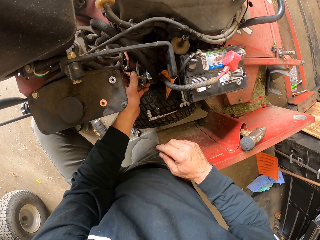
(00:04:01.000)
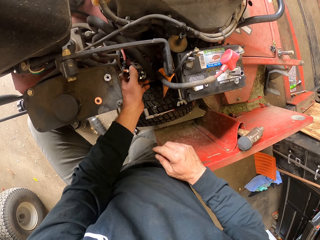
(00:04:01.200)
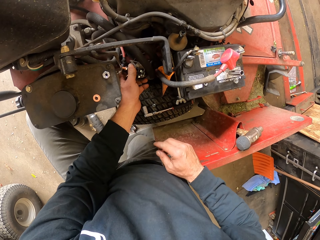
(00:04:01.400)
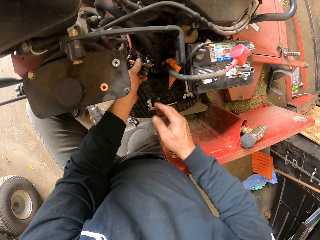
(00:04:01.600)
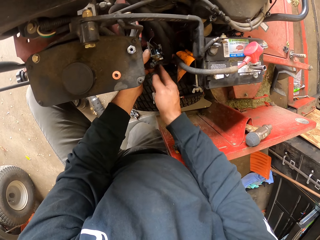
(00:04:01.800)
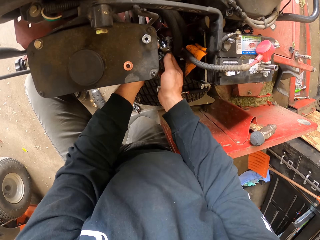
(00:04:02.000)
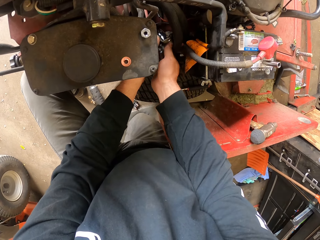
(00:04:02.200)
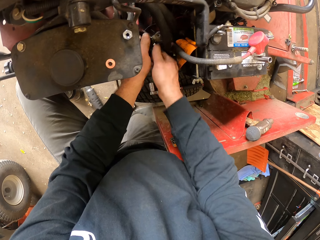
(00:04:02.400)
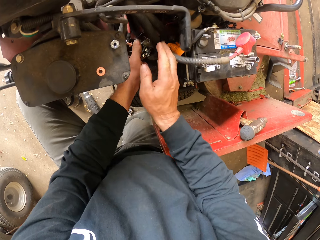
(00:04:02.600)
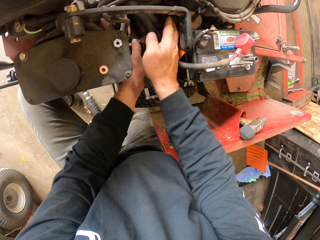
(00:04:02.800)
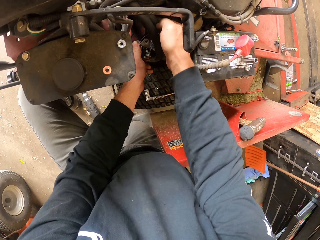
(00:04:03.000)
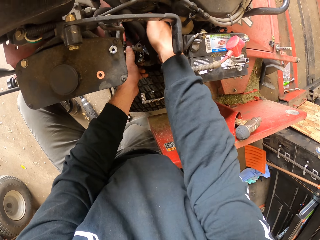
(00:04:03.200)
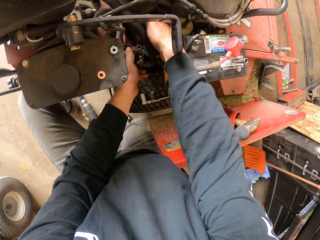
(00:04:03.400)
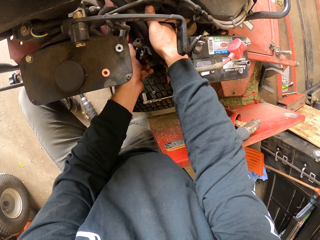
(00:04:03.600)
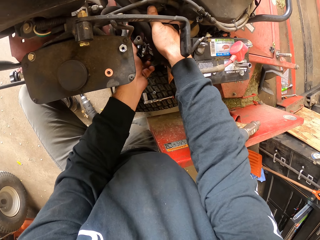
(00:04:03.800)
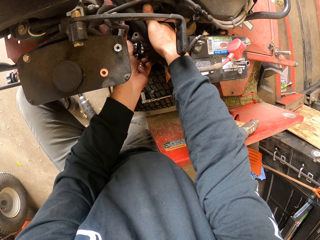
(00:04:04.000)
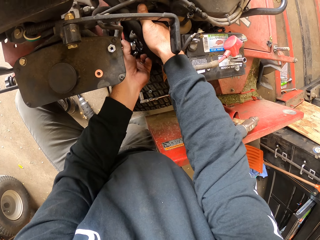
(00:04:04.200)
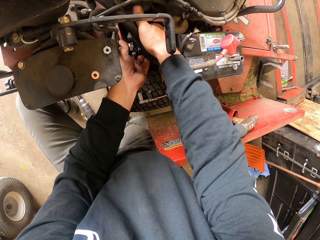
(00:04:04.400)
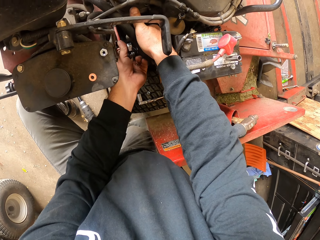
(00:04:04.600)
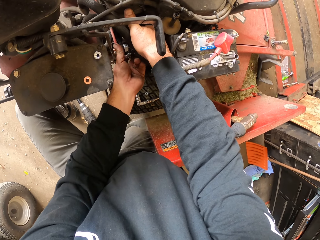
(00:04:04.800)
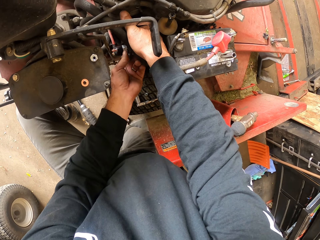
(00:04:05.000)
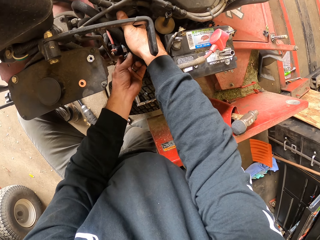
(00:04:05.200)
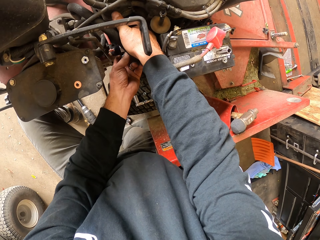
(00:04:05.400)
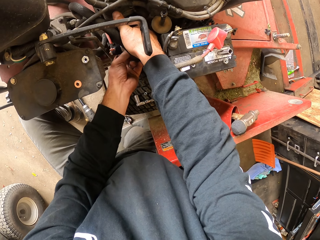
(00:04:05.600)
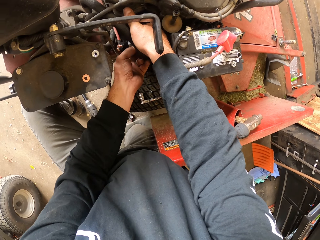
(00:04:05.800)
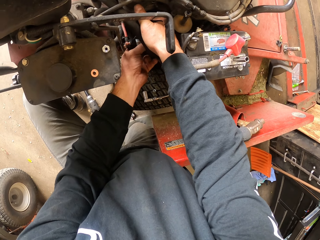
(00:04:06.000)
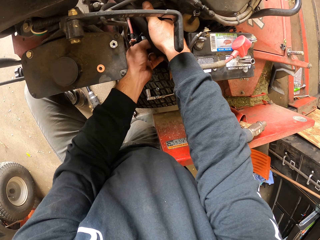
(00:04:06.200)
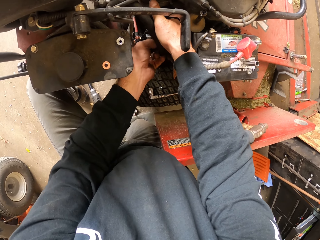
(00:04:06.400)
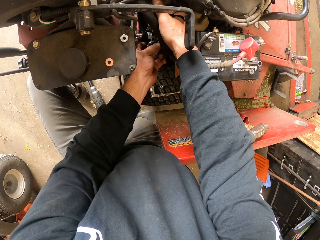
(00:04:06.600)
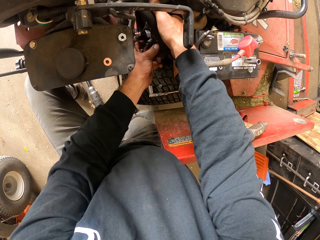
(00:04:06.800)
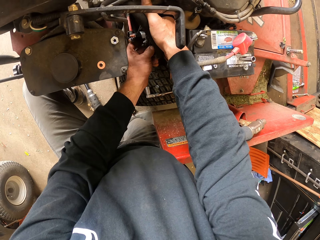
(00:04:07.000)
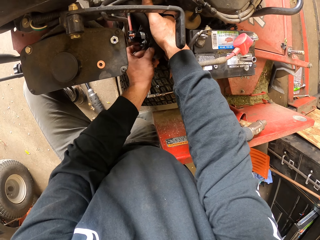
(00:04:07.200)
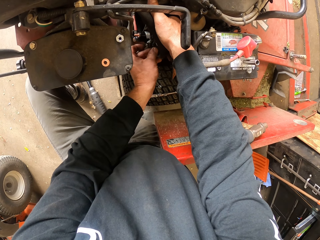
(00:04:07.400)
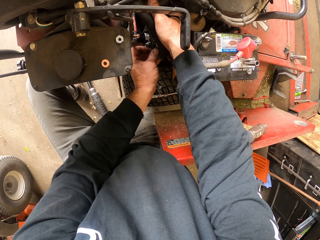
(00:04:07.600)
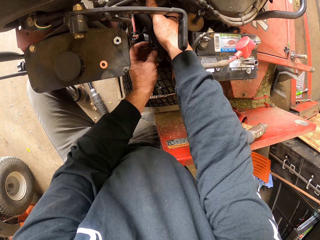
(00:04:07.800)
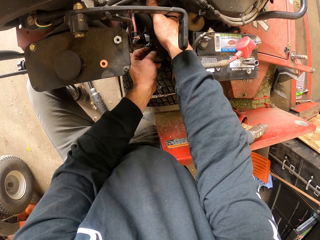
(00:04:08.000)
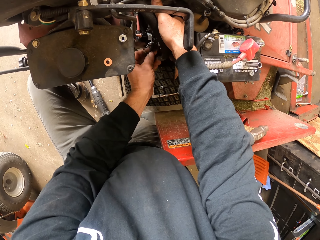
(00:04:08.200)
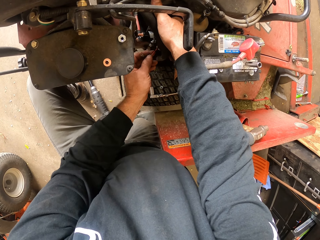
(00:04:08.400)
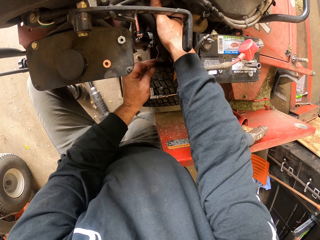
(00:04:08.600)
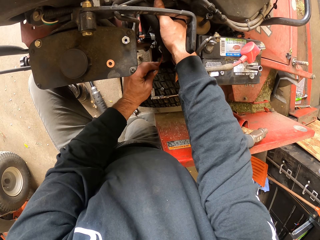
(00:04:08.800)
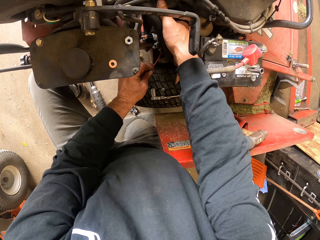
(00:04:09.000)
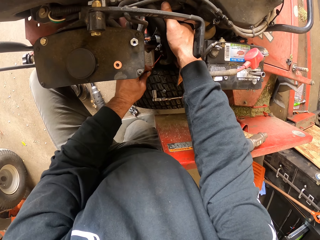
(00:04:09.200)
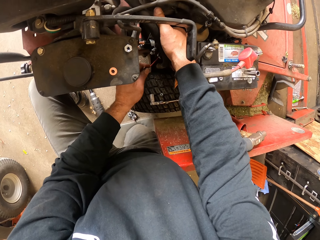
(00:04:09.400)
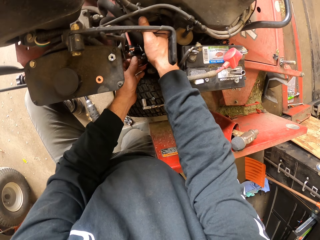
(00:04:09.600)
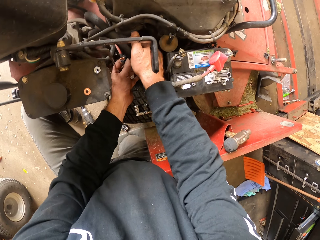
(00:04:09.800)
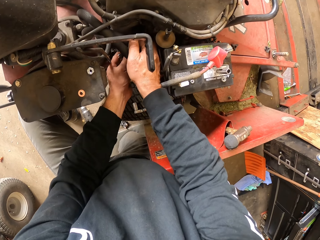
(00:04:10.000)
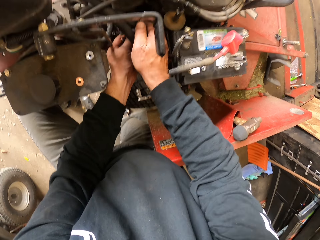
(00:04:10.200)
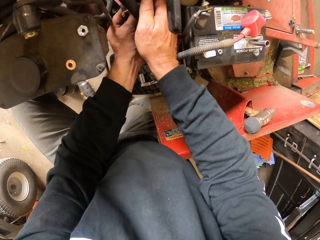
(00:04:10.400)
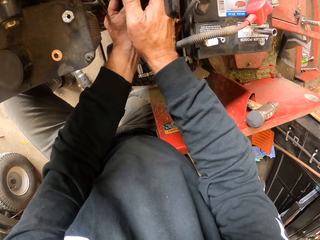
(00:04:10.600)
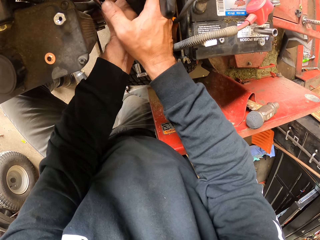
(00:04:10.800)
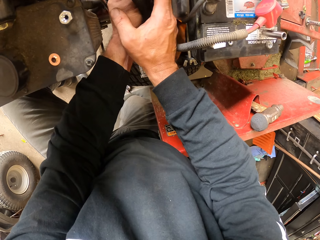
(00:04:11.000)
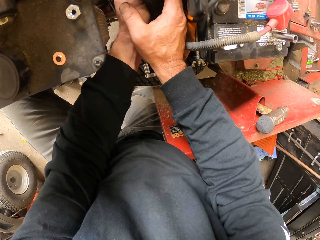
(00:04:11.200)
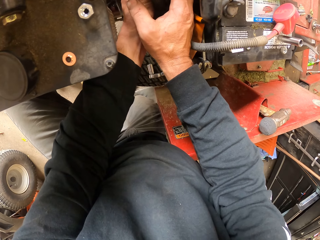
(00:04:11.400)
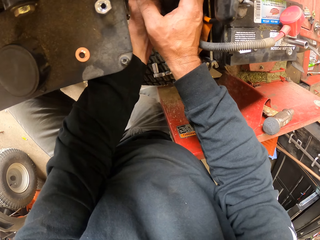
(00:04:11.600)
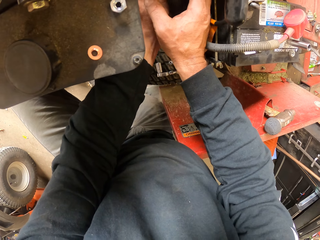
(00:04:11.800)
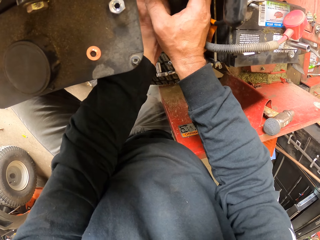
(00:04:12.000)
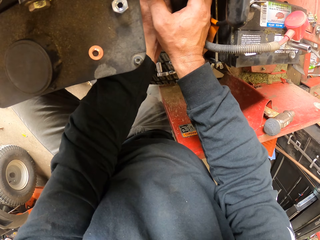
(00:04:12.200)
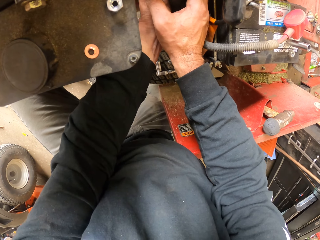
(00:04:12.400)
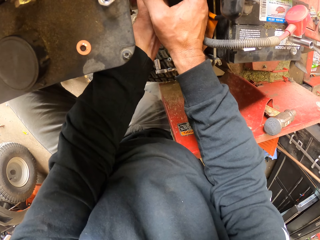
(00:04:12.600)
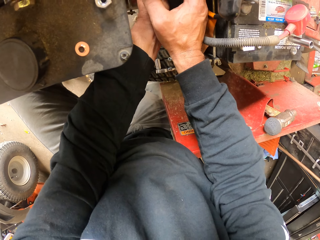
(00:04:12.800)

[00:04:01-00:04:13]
The camera wearer scratches his face. He fiddles with the carburetor. He holds a metal part on the lawn tractor. He pulls out a plug from the carburetor. He holds the cable.

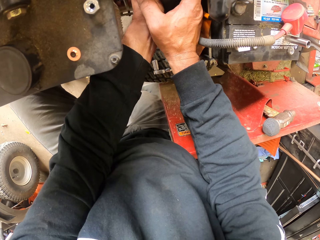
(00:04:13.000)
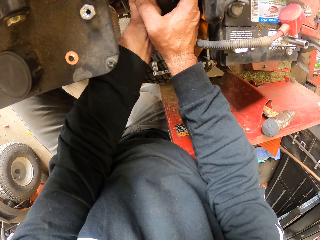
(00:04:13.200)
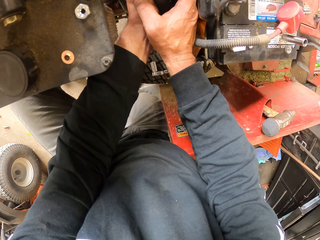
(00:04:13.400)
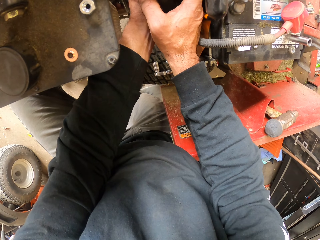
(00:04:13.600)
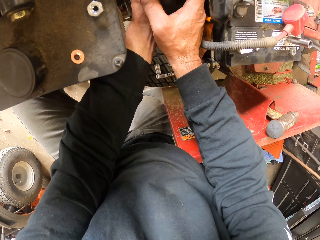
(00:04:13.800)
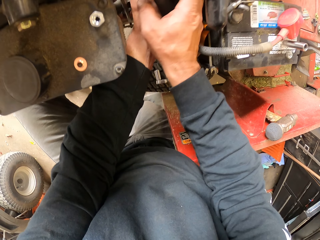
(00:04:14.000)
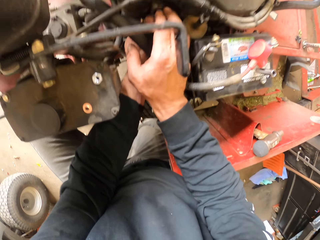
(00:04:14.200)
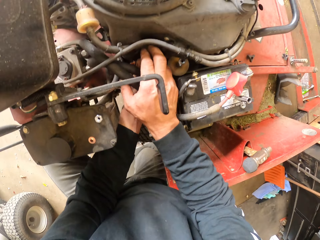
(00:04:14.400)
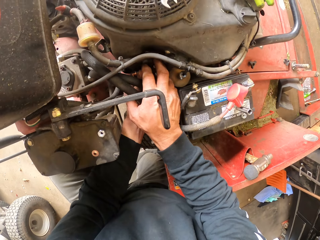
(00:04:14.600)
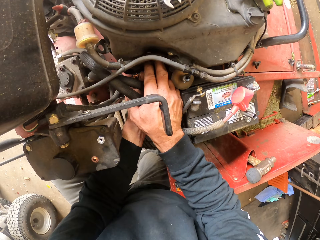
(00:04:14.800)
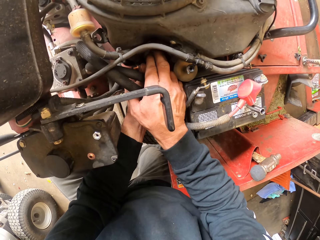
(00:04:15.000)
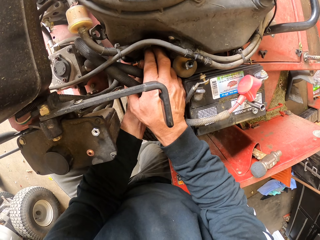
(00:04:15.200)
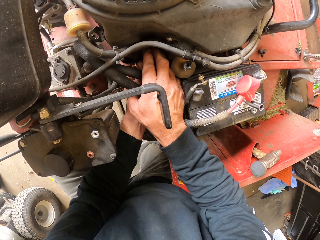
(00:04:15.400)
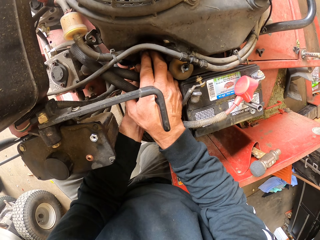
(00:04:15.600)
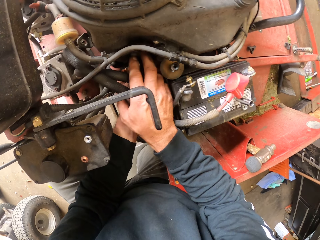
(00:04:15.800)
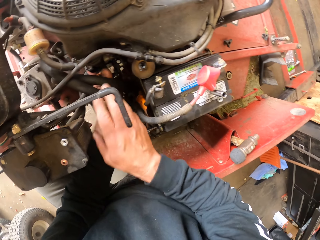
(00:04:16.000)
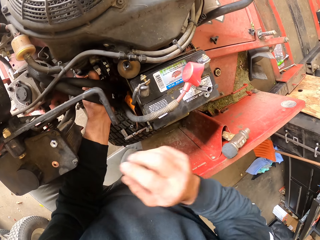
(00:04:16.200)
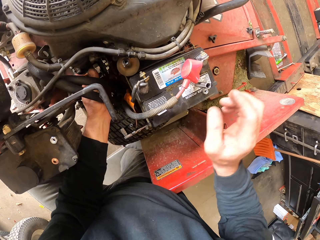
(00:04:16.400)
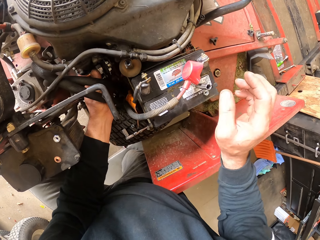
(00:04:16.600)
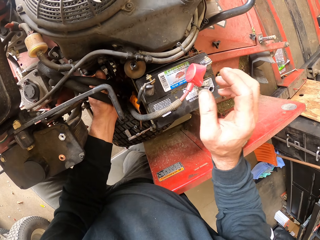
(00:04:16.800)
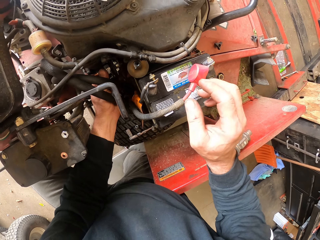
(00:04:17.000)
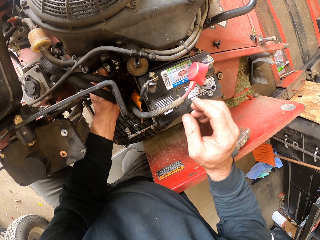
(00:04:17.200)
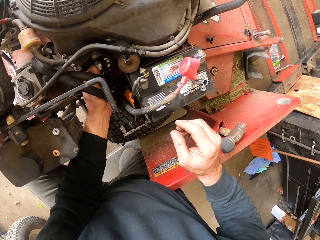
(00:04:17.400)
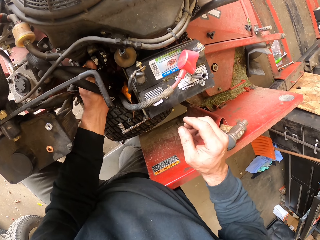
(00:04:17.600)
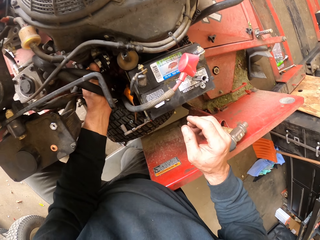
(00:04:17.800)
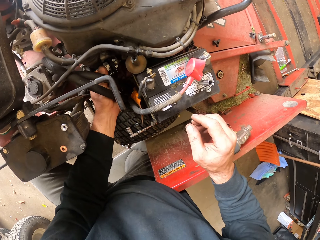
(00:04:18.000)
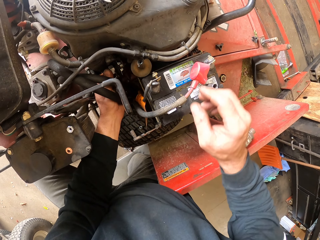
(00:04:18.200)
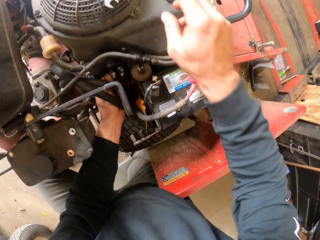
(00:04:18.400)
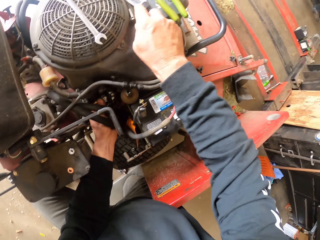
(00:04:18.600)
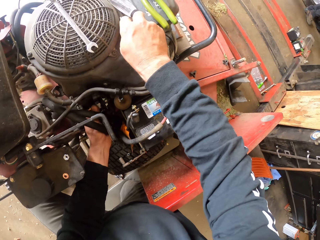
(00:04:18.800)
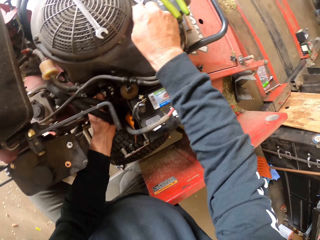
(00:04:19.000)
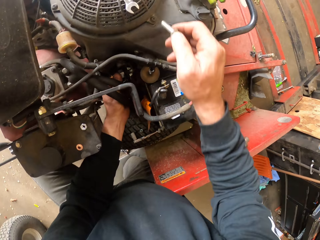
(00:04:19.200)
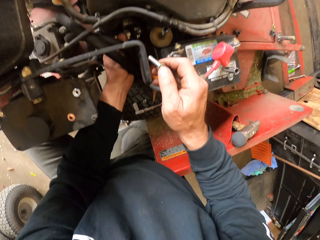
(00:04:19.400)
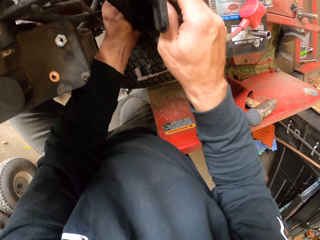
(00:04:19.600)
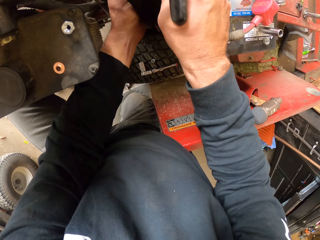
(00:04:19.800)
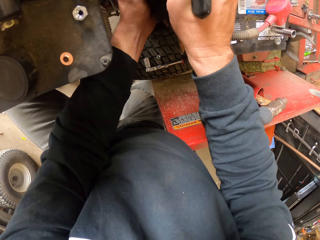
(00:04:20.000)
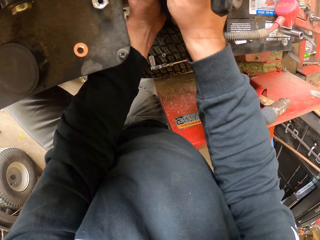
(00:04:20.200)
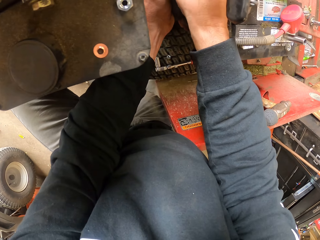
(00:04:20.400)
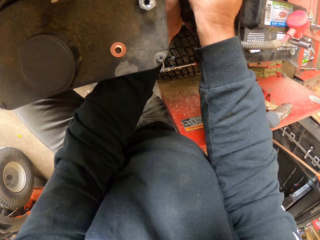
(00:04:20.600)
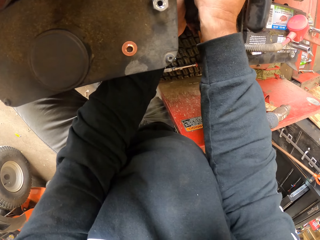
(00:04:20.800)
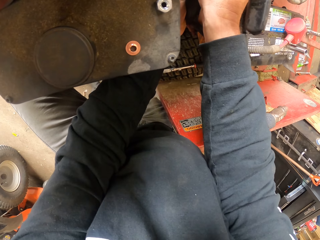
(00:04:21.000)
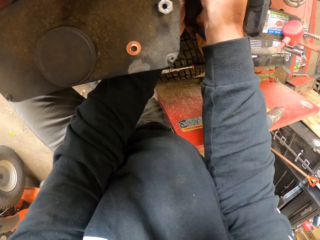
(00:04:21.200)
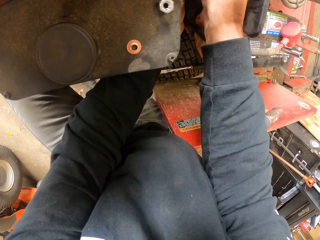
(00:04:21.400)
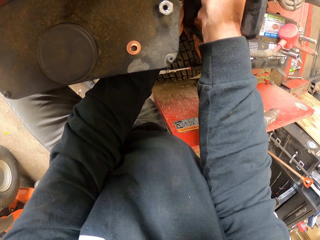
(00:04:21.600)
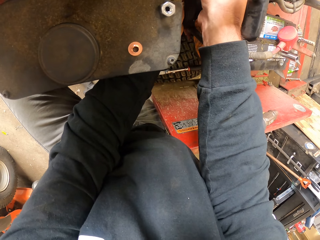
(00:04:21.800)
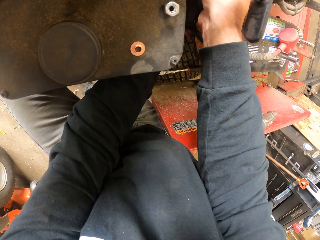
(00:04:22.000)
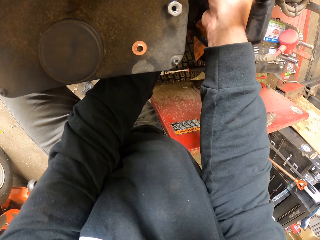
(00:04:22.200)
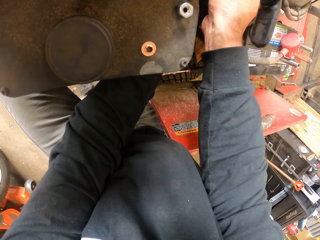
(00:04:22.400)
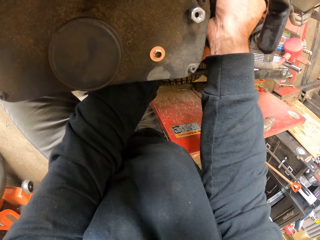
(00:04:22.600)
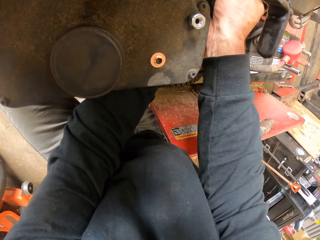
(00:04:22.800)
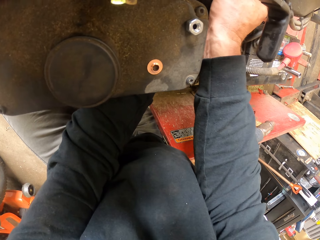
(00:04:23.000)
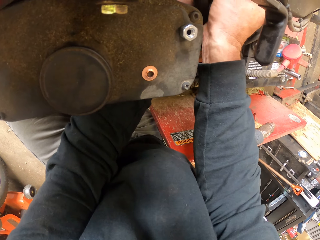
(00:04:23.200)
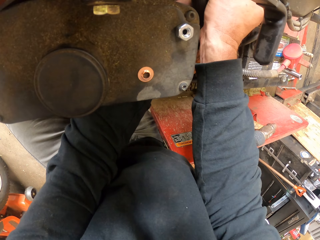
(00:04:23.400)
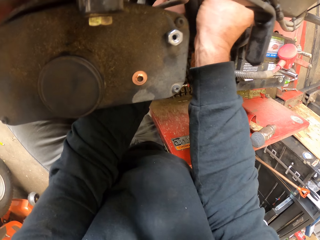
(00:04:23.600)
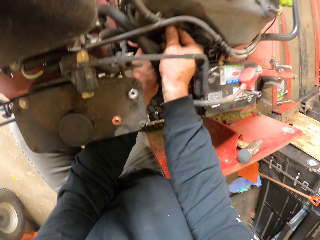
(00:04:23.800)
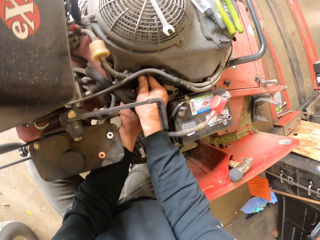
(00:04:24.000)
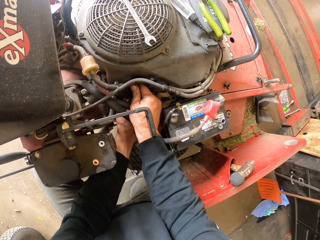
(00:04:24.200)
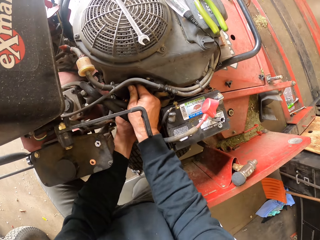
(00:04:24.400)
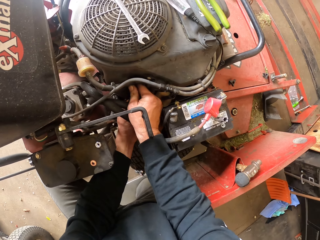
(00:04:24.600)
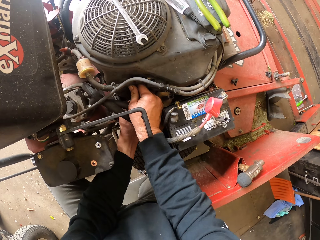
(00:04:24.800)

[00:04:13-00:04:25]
The camera wearer fixes the cable. They pick up a bolt from the top of the tractor. They insert the bolt into a compartment of the engine. They join something on the lawn tractor part.
